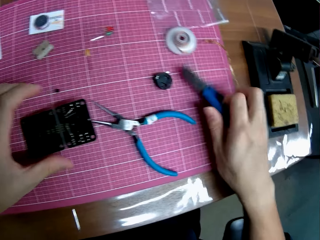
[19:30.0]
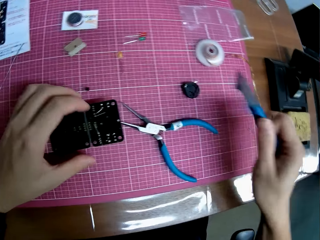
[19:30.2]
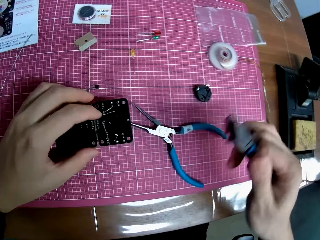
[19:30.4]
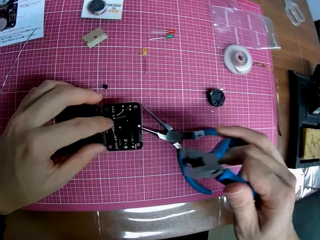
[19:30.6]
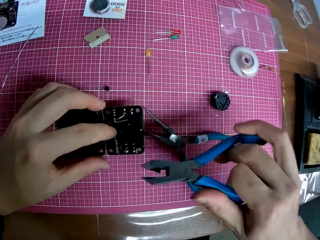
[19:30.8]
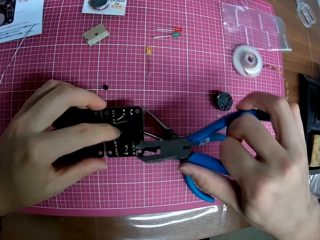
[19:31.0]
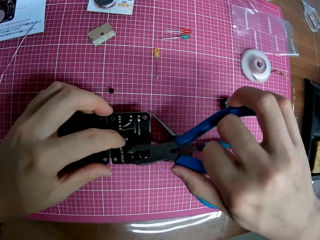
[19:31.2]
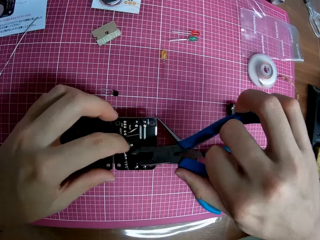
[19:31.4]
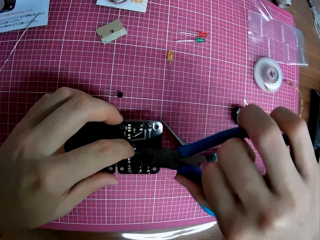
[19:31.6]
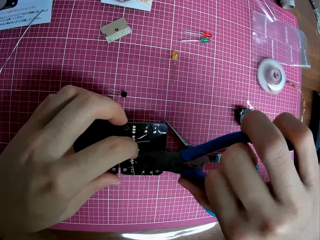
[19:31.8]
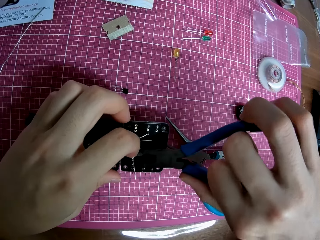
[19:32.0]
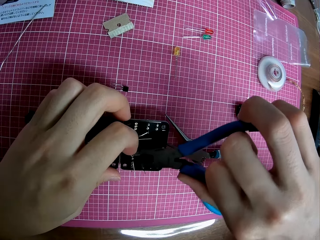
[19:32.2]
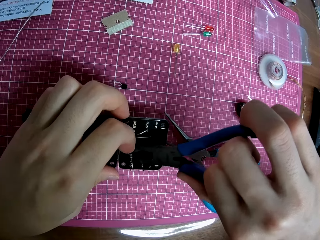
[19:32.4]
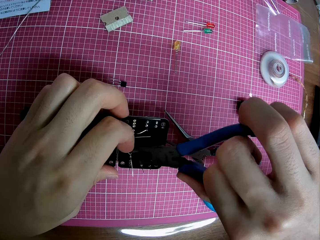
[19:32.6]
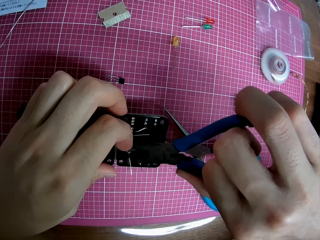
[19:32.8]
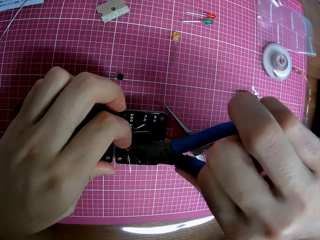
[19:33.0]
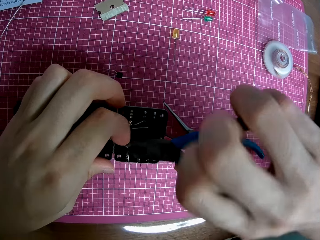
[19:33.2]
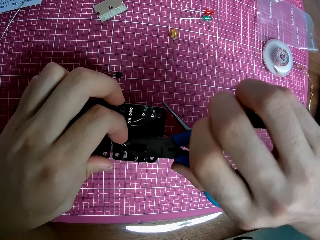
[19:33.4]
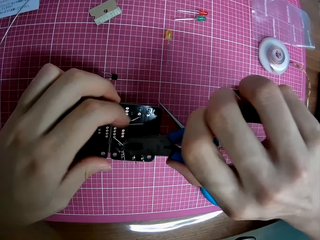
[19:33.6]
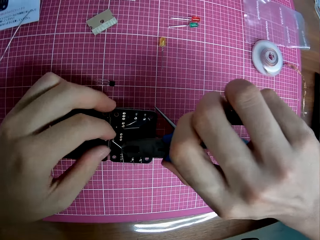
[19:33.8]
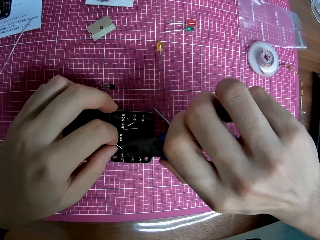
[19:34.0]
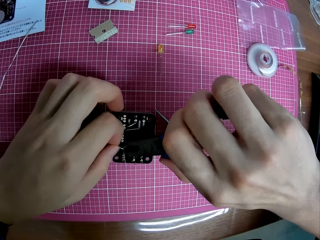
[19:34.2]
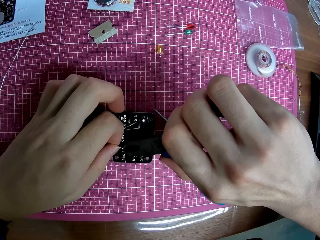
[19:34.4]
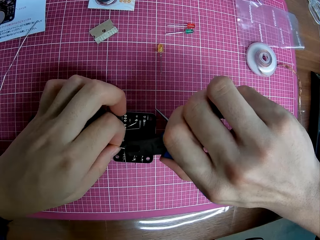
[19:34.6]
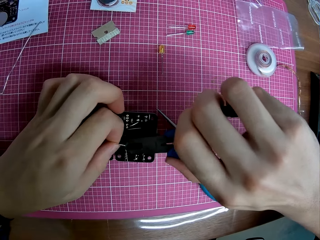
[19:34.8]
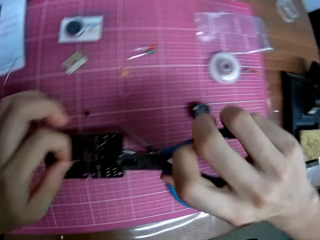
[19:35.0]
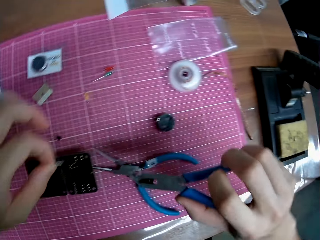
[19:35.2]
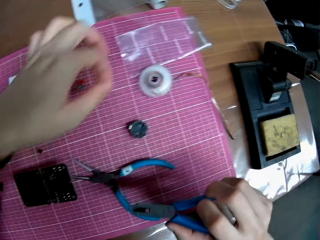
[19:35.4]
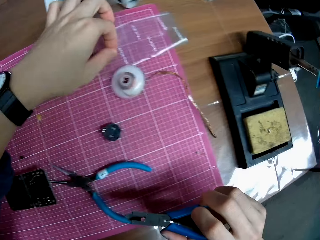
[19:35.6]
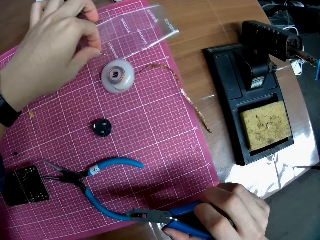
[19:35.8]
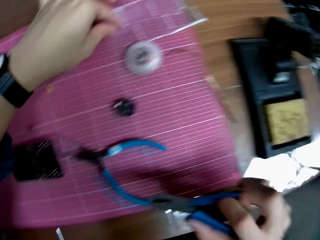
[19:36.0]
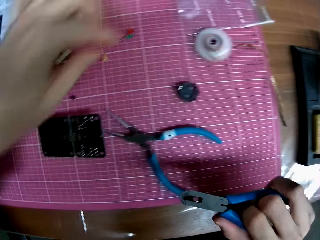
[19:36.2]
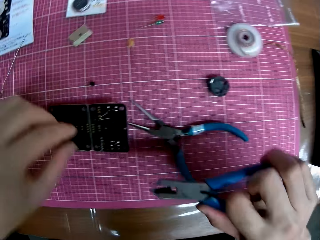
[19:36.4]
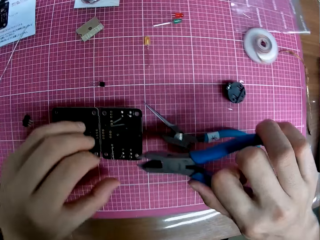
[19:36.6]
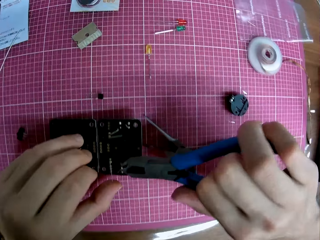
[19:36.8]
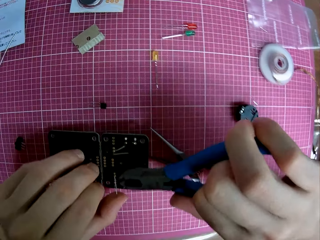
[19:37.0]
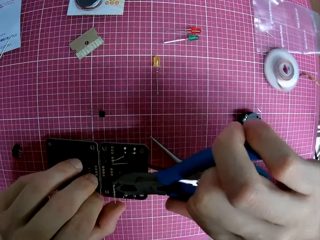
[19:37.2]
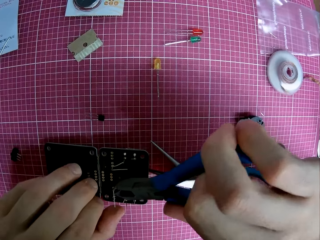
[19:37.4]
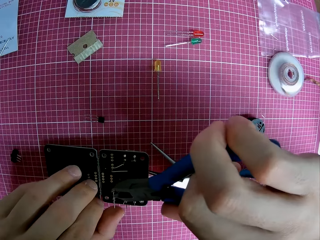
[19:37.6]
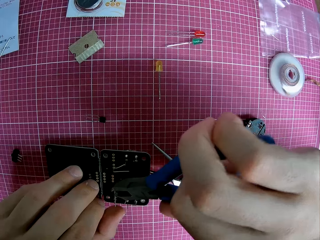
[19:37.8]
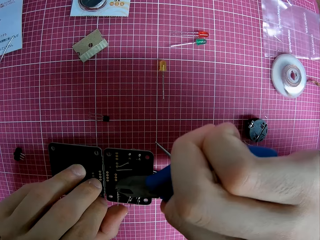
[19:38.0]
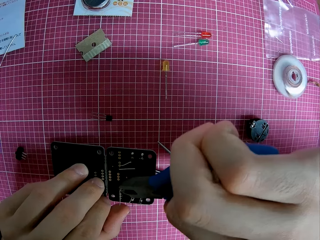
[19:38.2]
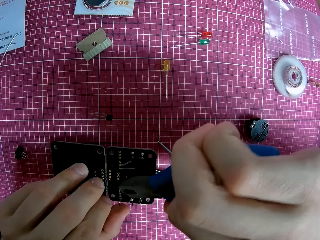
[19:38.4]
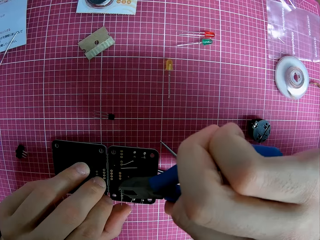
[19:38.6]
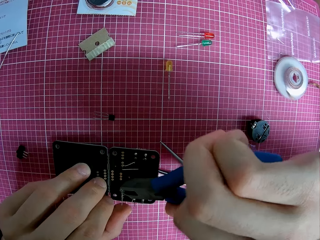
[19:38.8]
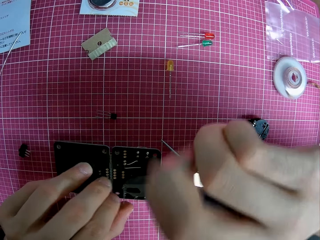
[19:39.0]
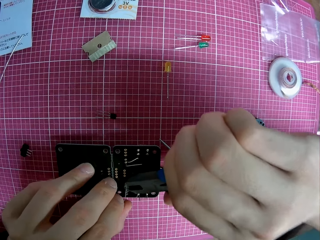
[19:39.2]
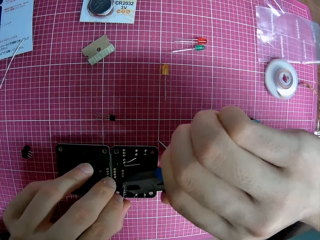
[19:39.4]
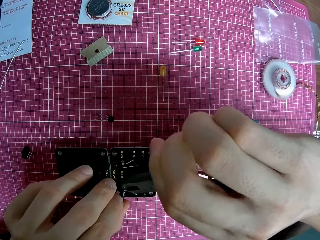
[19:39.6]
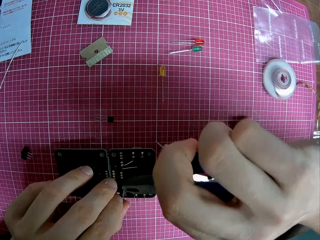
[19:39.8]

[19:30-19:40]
The camera wearer picks up a plier on the table. He removes a motherboard piece from the motherboard. He uses the plier on the electronic hardware. He puts the motherboard piece on the cutting mat. He removes a motherboard piece from the motherboard. He uses the plier on the electronic hardware.

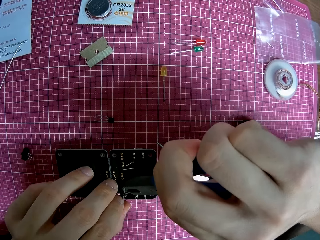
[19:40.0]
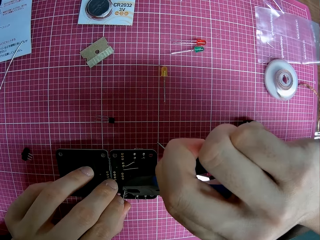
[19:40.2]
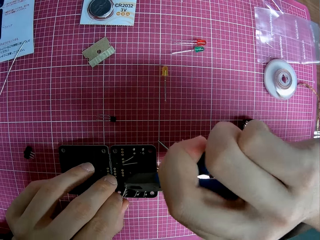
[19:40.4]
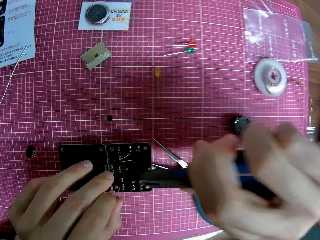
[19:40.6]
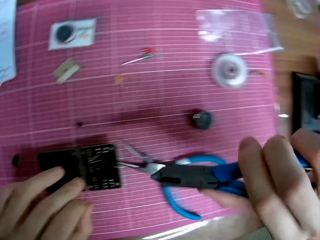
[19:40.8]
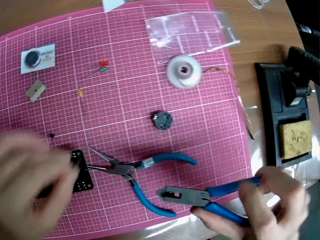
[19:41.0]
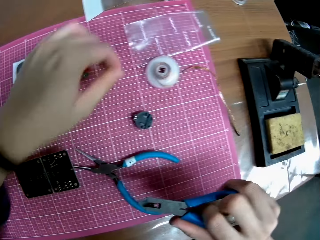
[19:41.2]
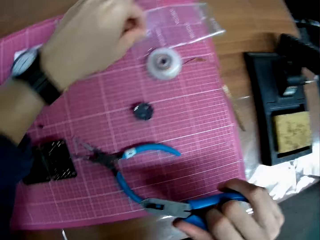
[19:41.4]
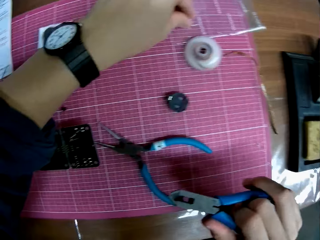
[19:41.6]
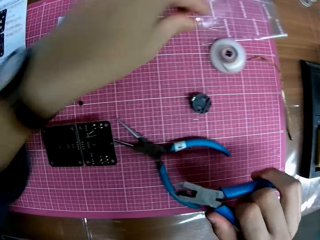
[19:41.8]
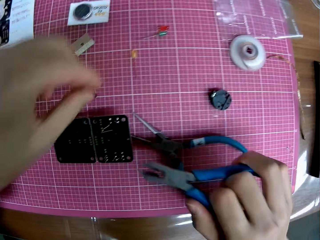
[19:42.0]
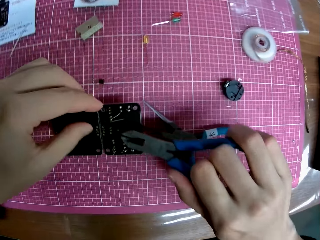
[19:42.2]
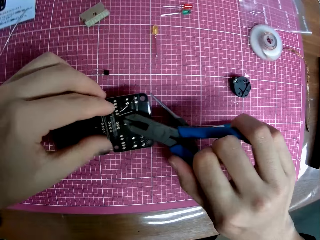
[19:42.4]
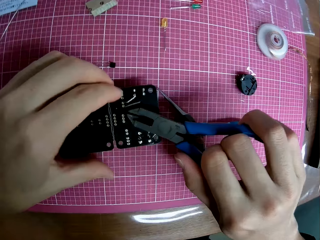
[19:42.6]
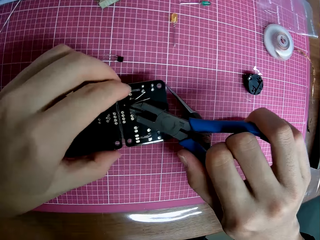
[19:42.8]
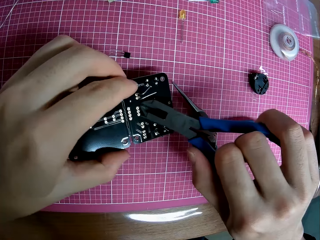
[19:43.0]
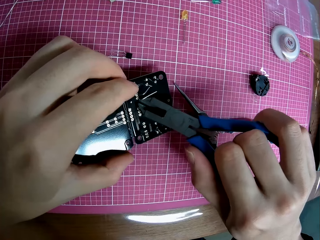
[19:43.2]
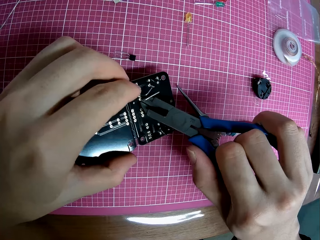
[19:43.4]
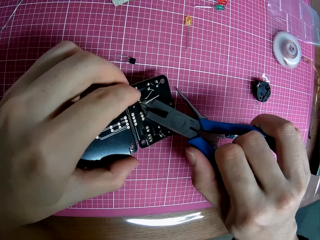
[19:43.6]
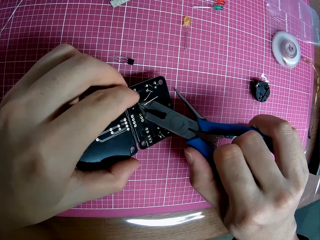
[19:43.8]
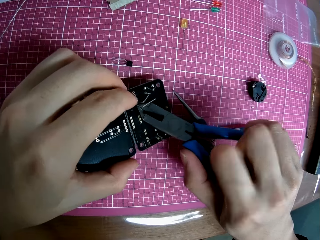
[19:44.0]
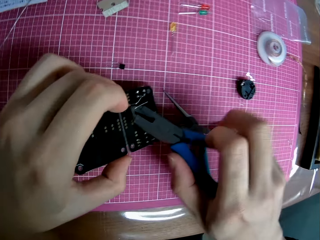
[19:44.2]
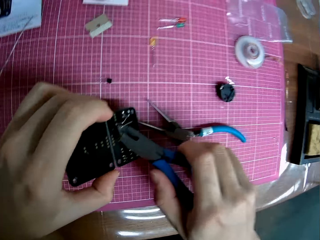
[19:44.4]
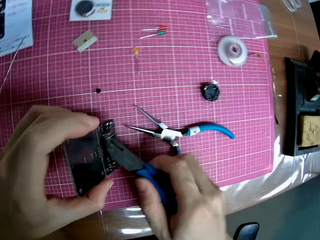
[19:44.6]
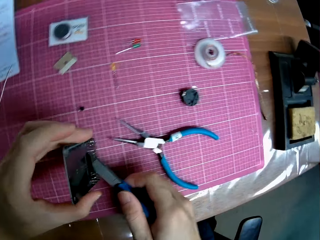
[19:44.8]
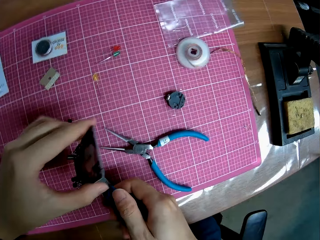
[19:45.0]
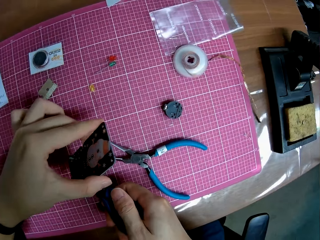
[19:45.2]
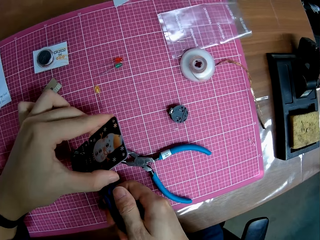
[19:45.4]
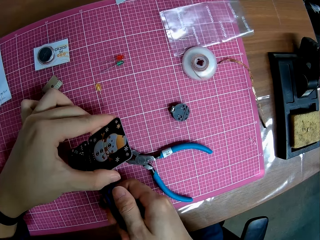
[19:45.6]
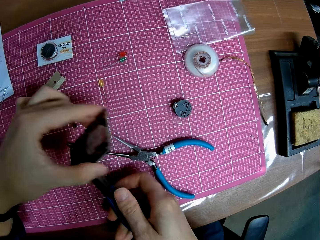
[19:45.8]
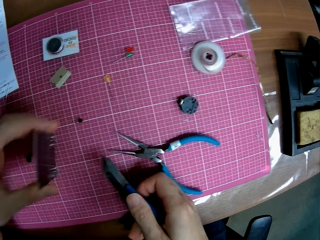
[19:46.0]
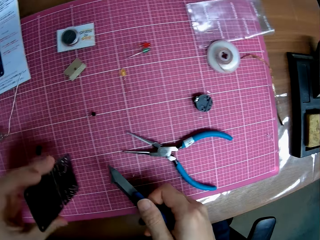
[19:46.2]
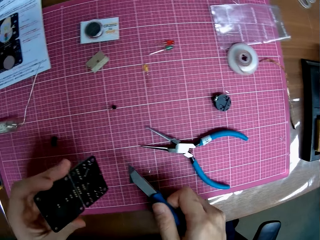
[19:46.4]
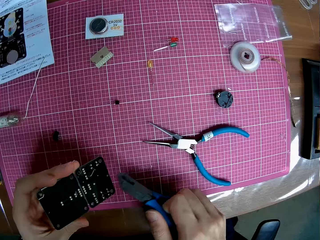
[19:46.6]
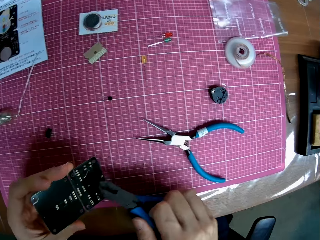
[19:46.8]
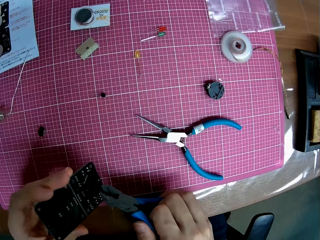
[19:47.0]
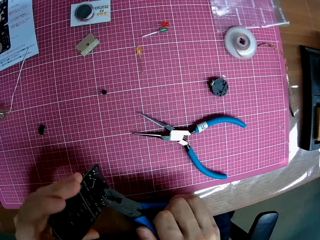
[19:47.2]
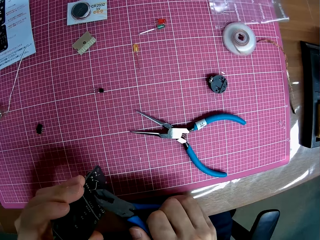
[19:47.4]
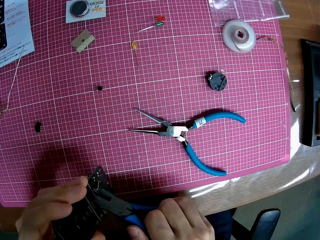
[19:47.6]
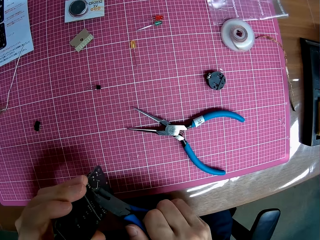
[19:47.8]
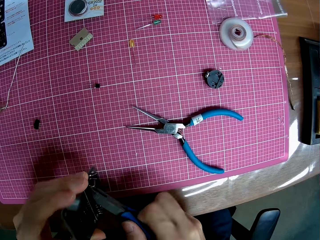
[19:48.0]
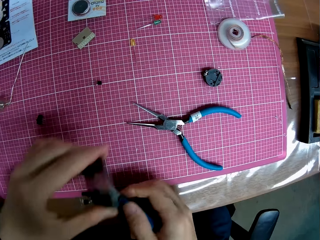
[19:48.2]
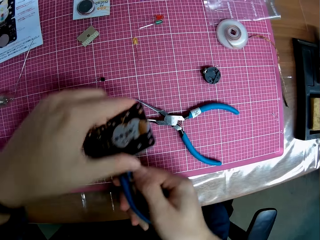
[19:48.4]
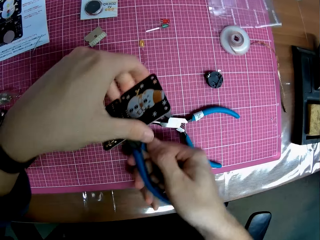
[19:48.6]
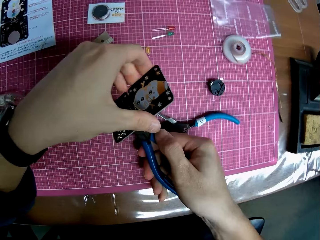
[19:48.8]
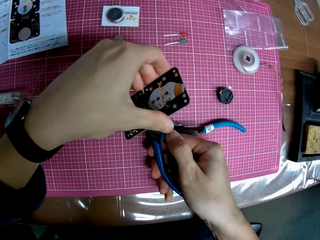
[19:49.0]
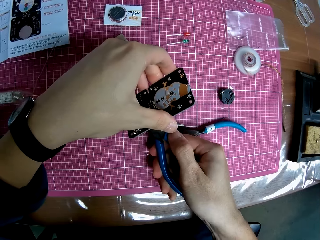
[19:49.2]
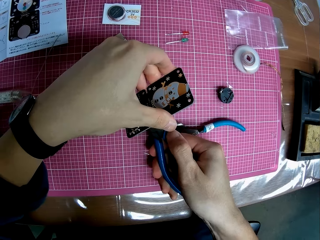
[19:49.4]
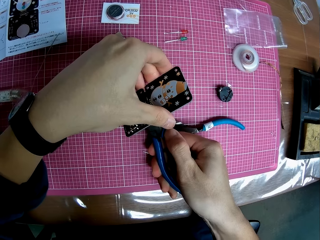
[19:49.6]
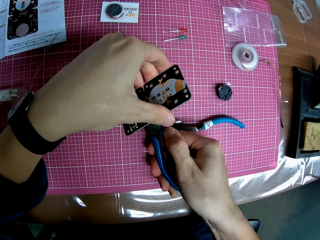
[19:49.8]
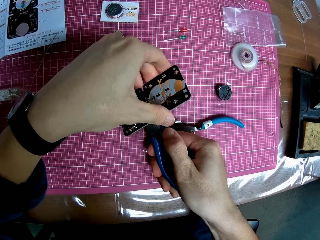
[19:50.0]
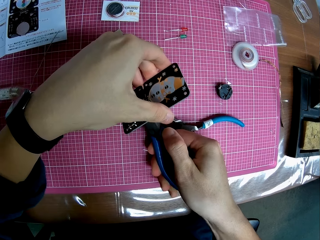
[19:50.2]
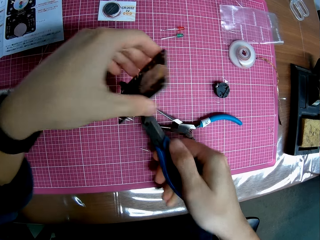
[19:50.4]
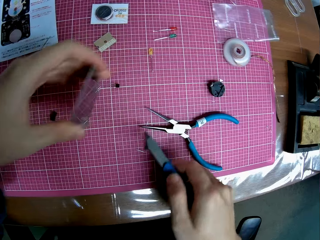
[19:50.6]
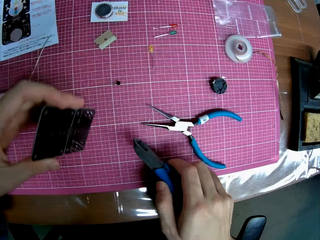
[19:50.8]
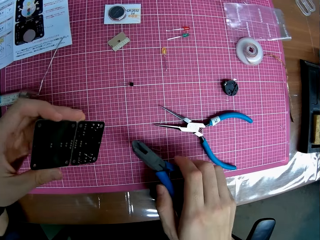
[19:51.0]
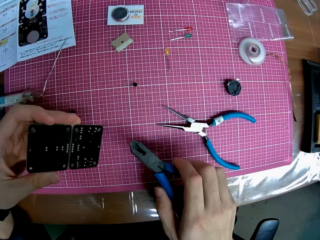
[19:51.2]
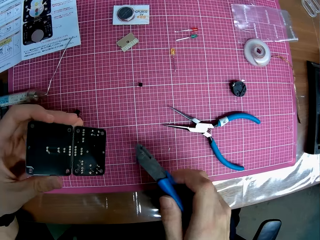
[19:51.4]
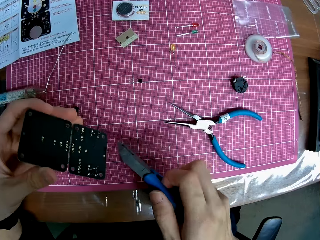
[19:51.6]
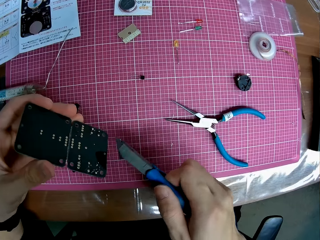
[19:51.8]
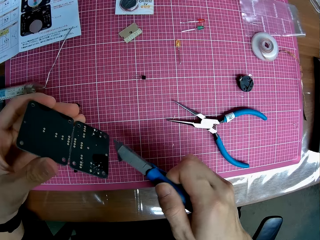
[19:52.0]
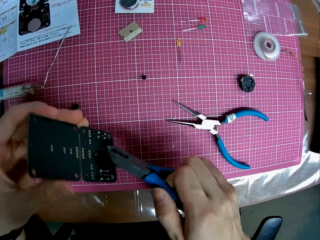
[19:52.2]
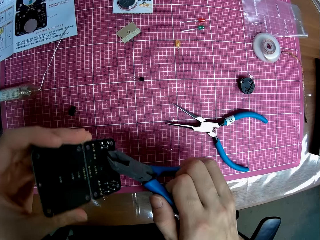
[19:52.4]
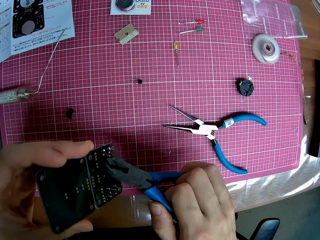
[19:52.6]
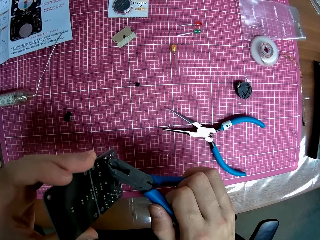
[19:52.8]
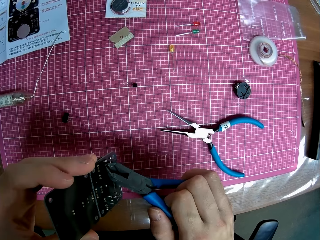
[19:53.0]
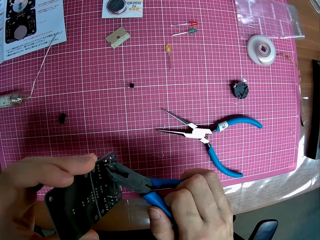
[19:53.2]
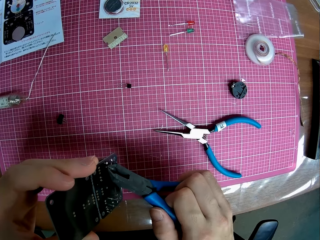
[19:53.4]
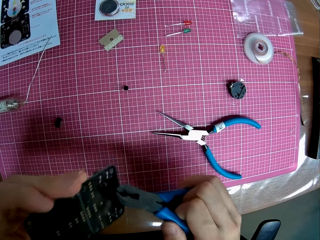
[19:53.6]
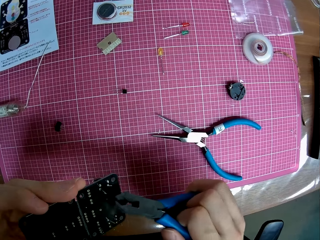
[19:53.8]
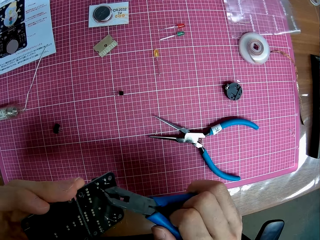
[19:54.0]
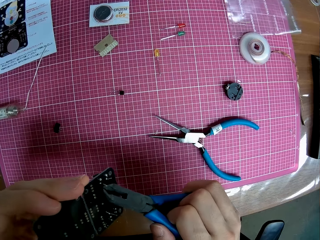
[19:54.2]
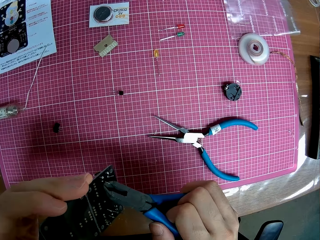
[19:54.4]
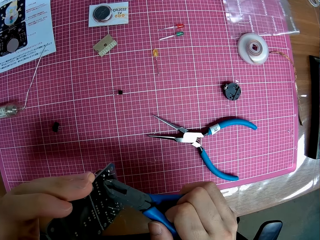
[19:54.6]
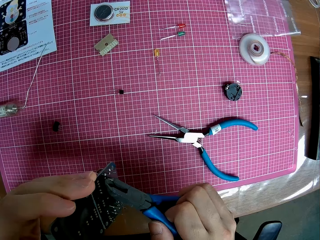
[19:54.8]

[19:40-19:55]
The camera wearer puts the motherboard piece on the cutting mat. He touches the motherboard, removes a motherboard piece from the motherboard and moves the motherboard. He uses the plier on the electronic hardware. He turns the electronic hardware on the table. He puts the motherboard piece on the cutting mat. He removes a motherboard piece from the motherboard. He moves the motherboard. He uses the plier on the electronic hardware. He puts the motherboard piece on the cutting mat. He cuts the motherboard piece with the pliers.
